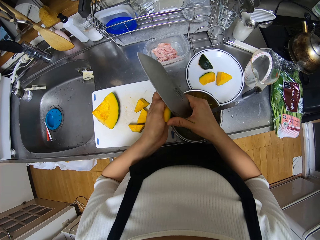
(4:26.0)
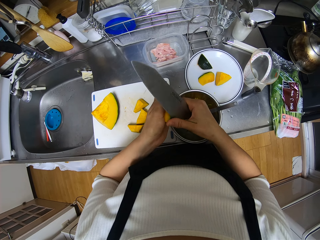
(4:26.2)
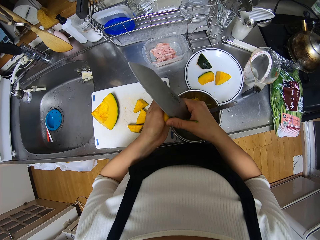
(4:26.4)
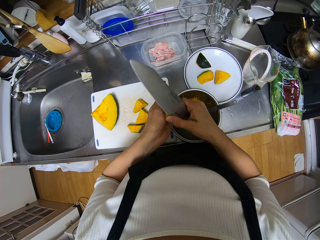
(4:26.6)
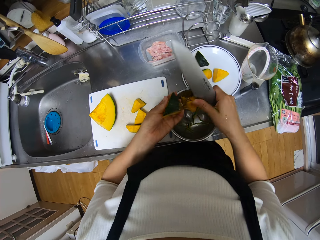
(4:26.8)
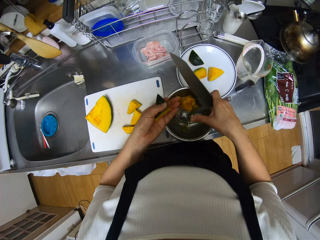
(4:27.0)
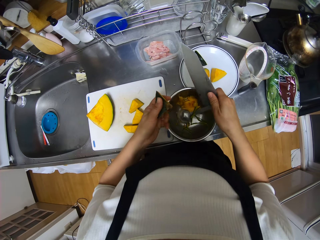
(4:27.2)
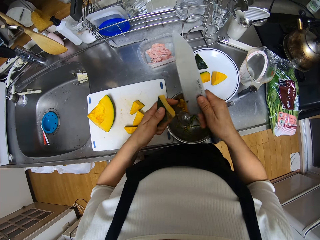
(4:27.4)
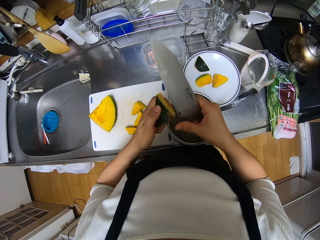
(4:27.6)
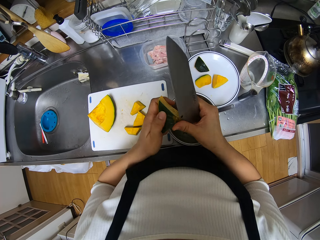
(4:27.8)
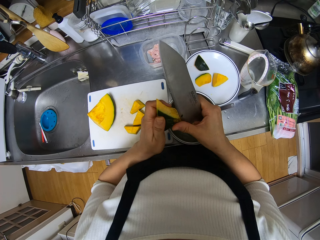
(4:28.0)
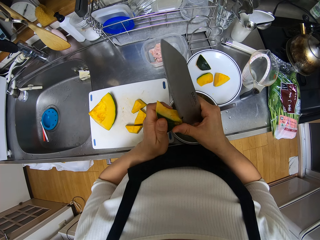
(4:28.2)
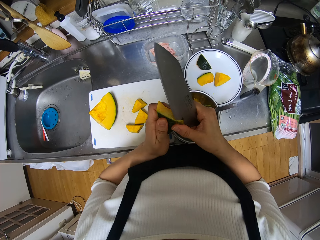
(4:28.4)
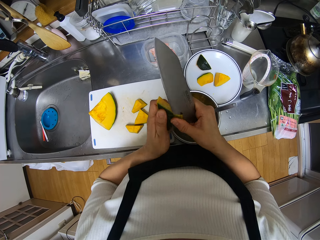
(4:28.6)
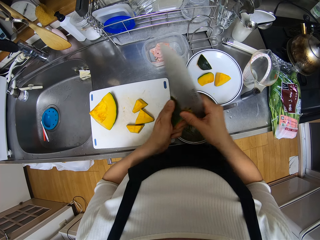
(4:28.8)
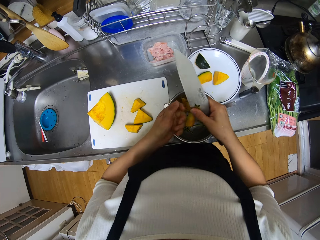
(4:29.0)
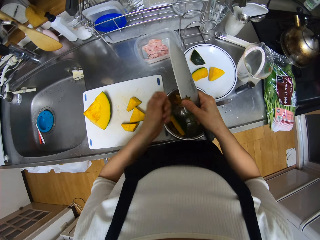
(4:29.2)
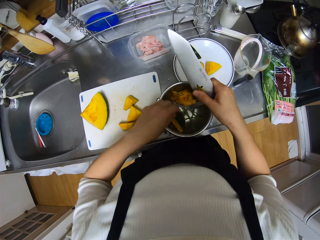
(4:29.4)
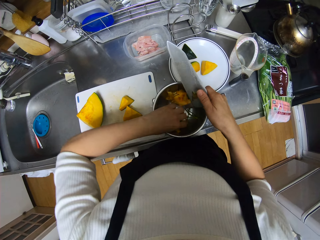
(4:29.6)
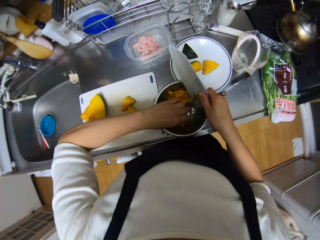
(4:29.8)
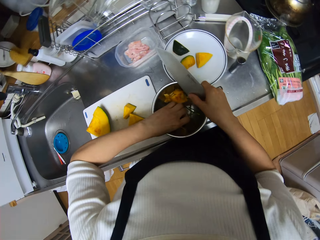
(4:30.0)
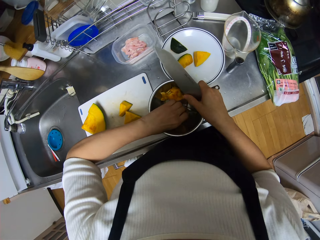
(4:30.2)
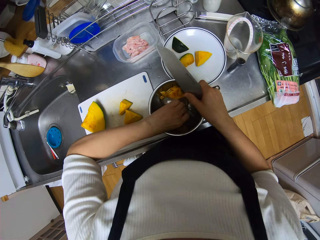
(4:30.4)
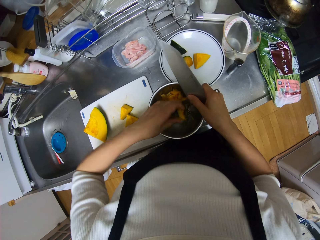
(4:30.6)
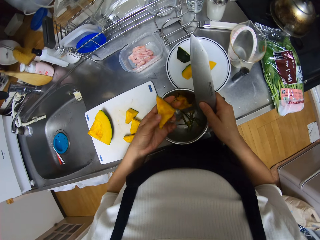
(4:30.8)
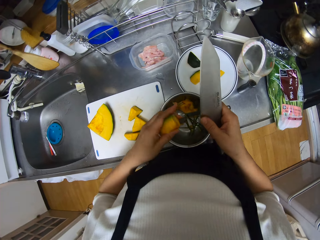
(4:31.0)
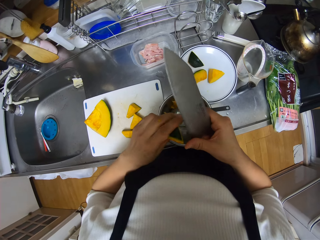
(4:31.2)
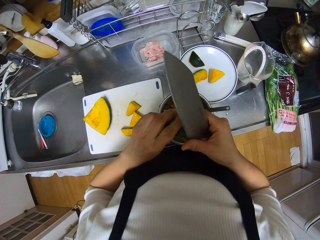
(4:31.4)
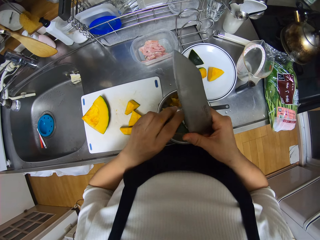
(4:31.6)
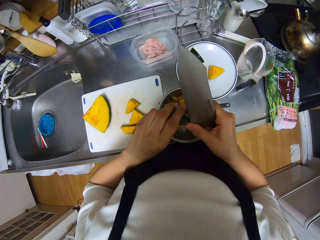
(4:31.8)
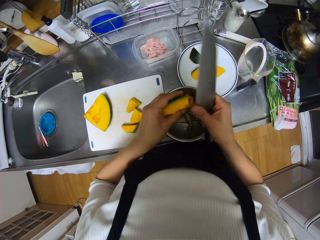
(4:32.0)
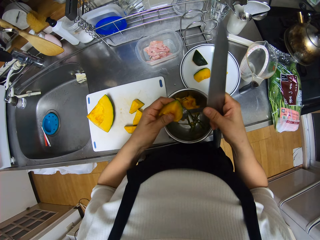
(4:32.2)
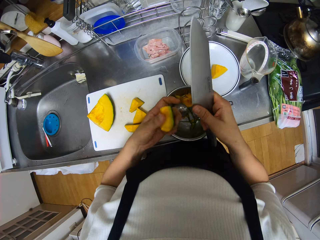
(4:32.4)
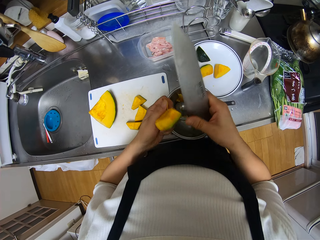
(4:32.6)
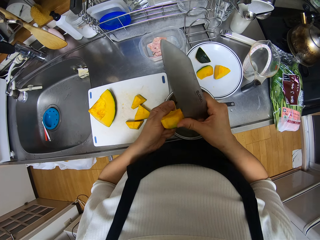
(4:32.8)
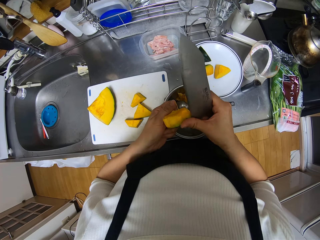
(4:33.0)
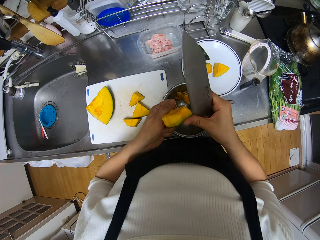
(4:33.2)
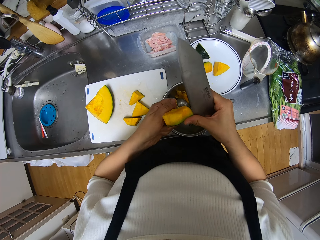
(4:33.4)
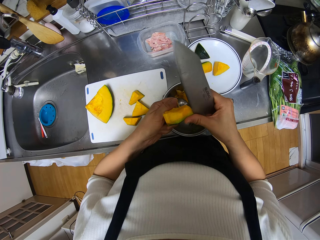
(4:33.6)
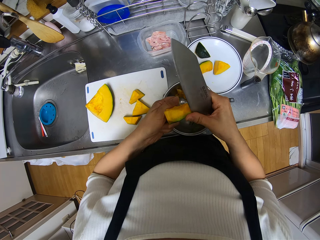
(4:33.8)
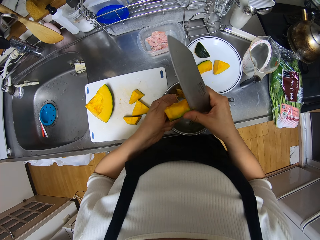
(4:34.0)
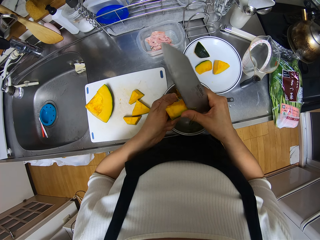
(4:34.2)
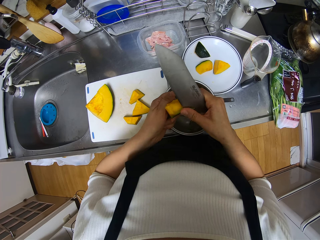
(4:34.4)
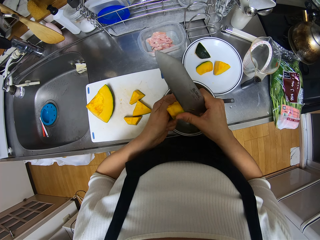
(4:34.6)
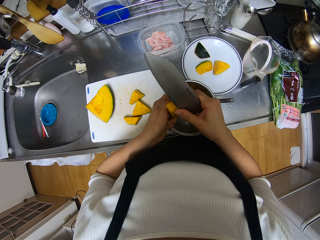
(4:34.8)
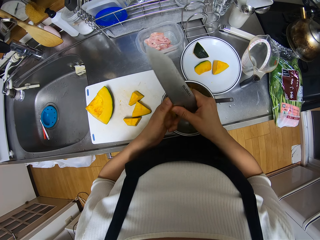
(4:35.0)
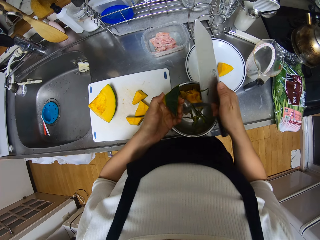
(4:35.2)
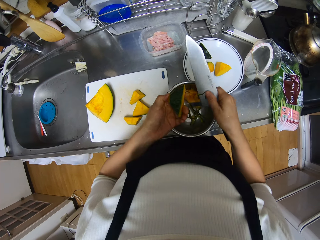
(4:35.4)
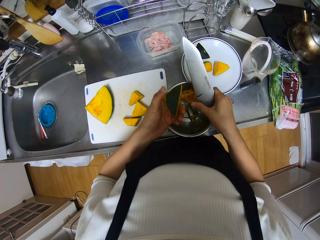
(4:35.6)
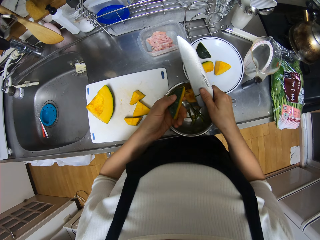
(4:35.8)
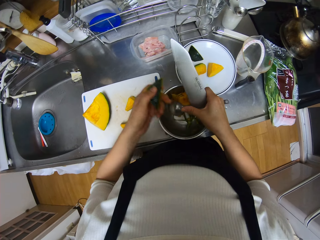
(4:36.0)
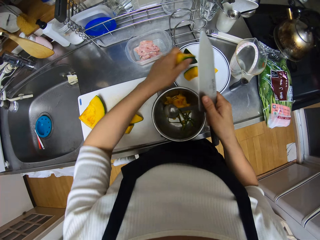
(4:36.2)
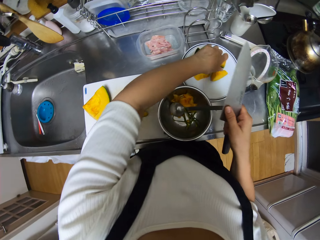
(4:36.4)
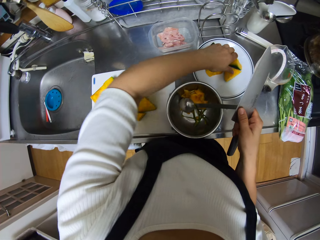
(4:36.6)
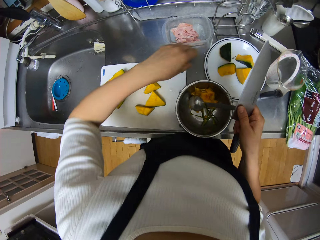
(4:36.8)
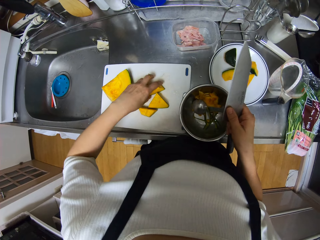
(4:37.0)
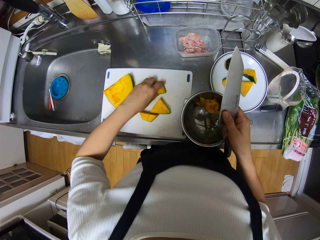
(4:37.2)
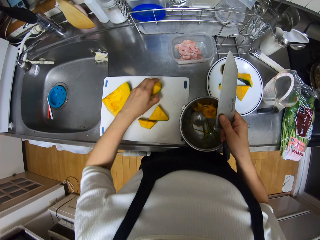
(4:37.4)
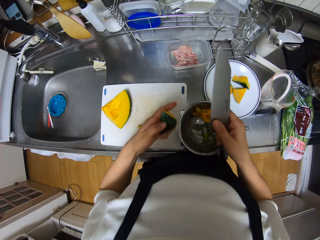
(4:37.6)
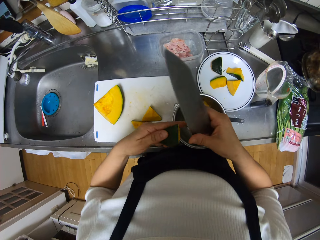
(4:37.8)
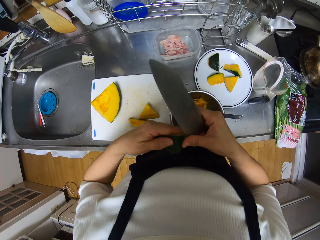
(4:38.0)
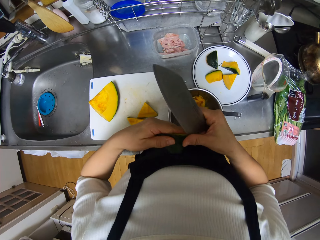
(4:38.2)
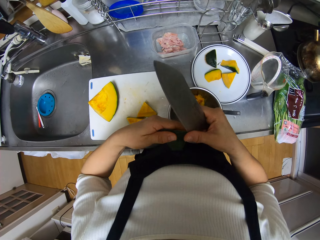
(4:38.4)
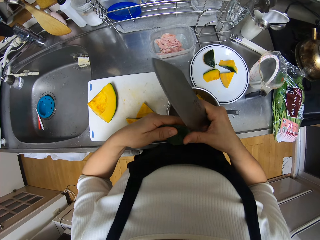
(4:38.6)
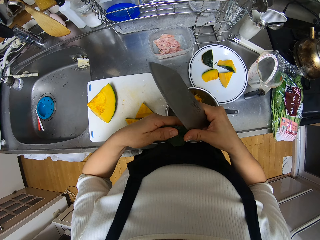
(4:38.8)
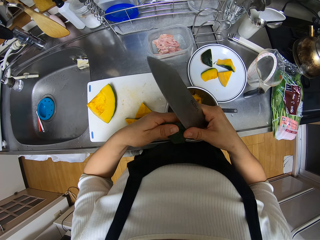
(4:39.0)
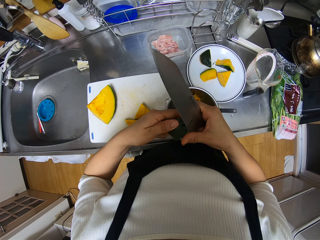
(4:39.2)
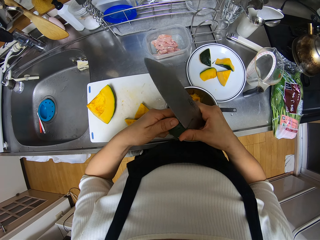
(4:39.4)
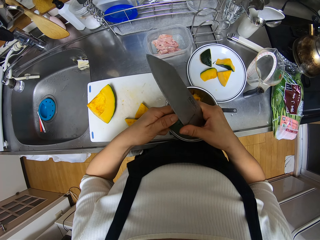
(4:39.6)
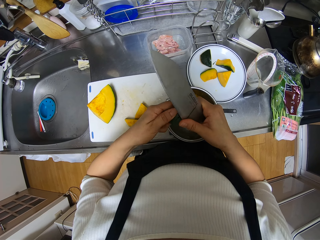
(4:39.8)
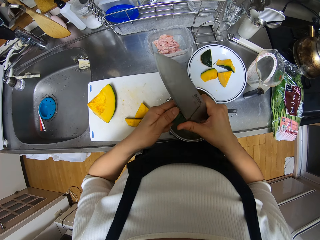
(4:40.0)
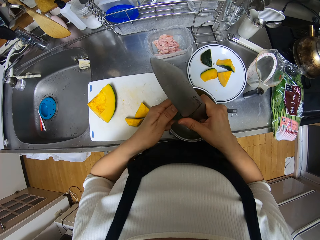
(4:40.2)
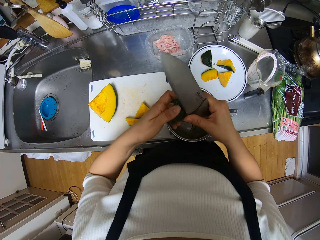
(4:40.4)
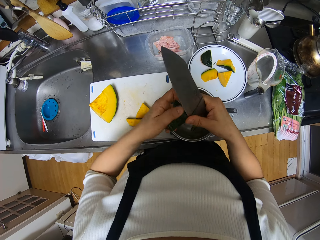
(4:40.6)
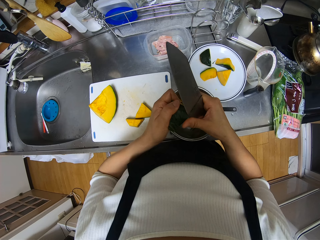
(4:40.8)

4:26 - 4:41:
The camera wearer drops the shaved edges in the stainless bowl. She shaves the edges of the smaller piece of pawpaw with the knife. She drops the smaller piece of pawpaw into the stainless bowl. She picks the smaller piece of pawpaw from the stainless bowl with her left hand. She picks a piece of pumpkin from the stainless bowl with her left hand. She shaves off the edge of the piece of pumpkin with a knife. She shaves off the edge again. She puts the shaved edges into the stainless bowl. She drops the piece of pumpkin on a plate. She picks another piece of pumpkin from a chopping board with her left hand. She shaves off the edge of the other piece of pumpkin with the knife.

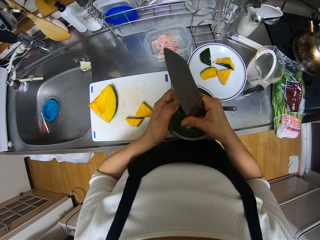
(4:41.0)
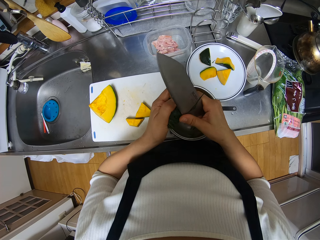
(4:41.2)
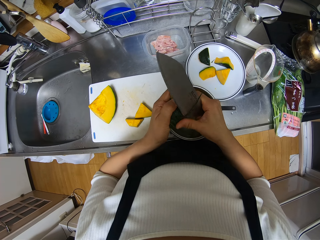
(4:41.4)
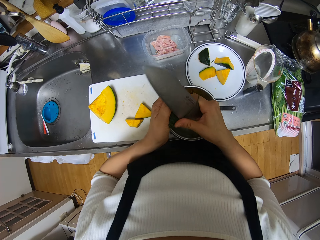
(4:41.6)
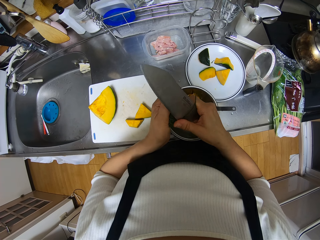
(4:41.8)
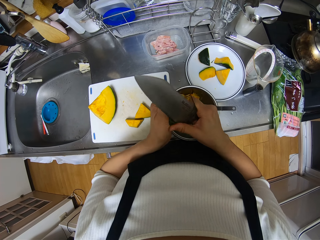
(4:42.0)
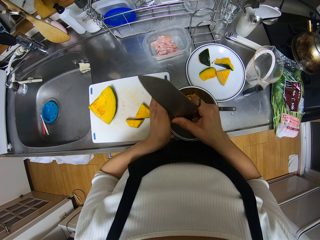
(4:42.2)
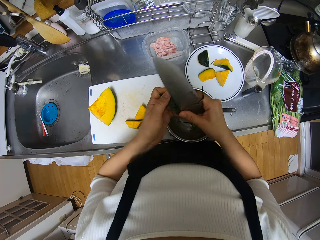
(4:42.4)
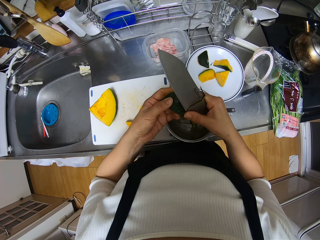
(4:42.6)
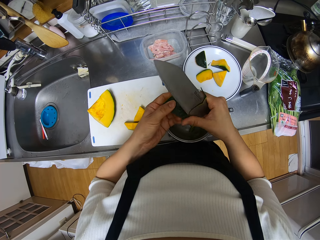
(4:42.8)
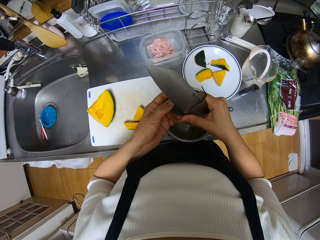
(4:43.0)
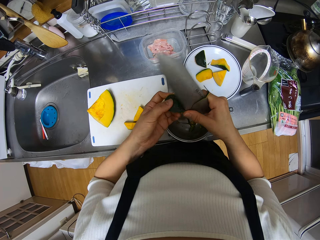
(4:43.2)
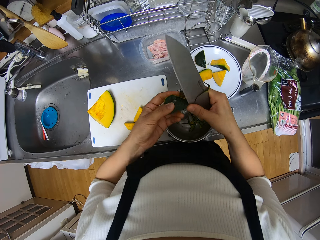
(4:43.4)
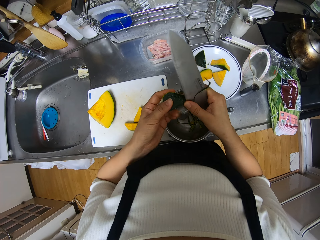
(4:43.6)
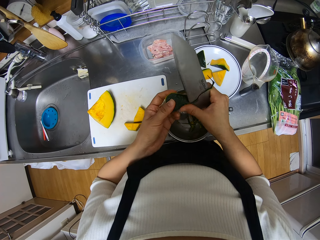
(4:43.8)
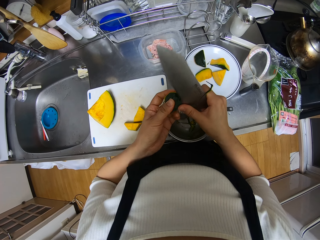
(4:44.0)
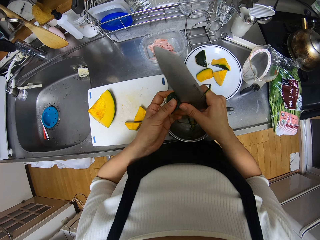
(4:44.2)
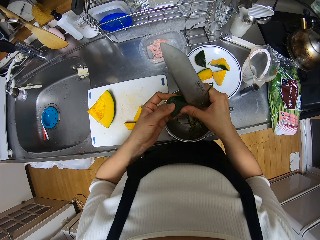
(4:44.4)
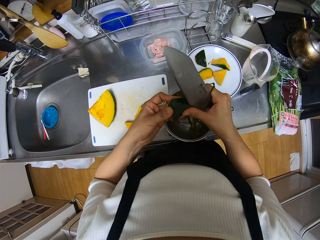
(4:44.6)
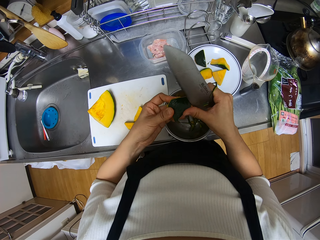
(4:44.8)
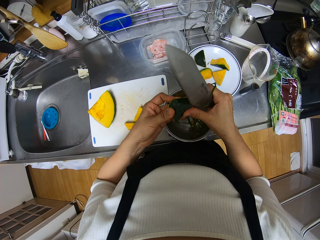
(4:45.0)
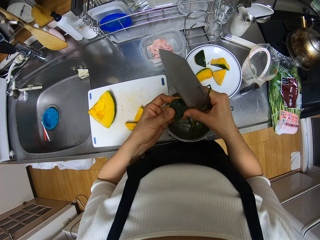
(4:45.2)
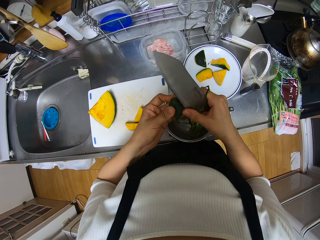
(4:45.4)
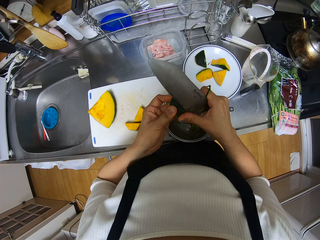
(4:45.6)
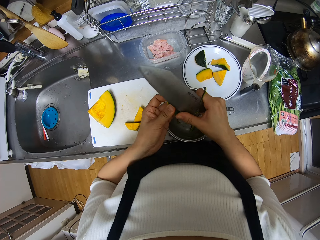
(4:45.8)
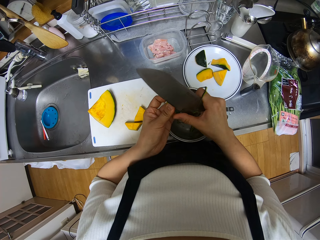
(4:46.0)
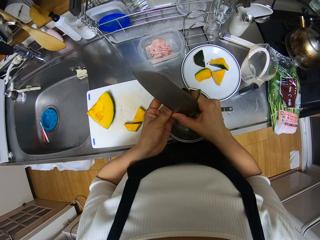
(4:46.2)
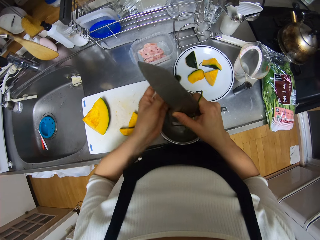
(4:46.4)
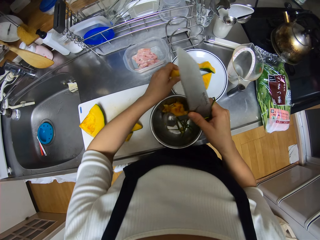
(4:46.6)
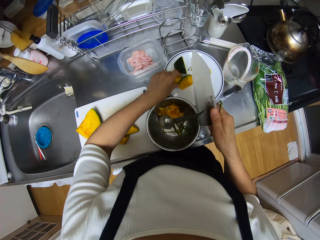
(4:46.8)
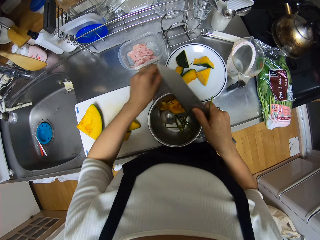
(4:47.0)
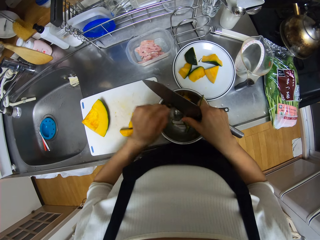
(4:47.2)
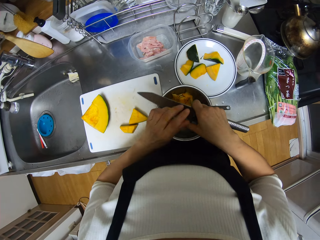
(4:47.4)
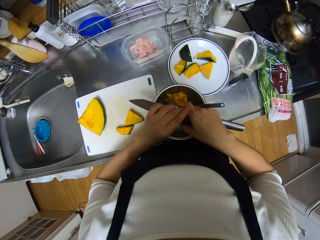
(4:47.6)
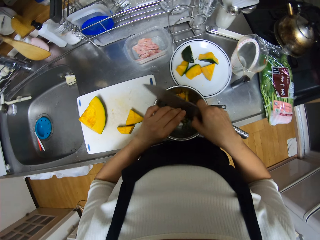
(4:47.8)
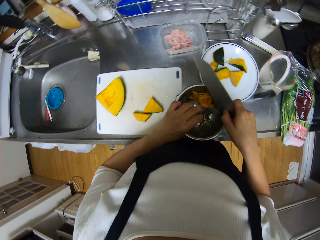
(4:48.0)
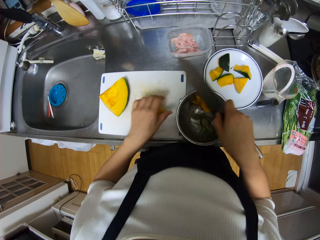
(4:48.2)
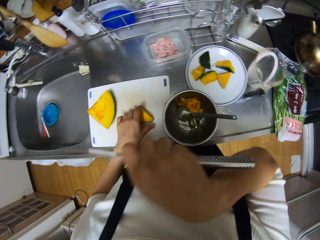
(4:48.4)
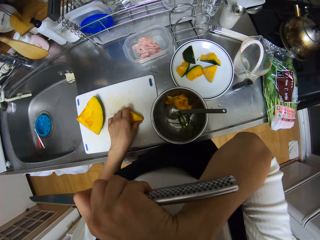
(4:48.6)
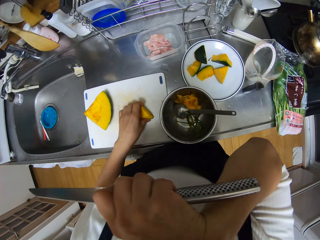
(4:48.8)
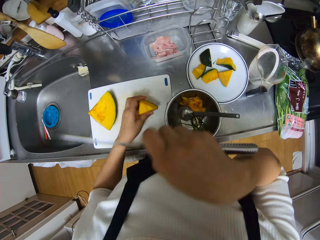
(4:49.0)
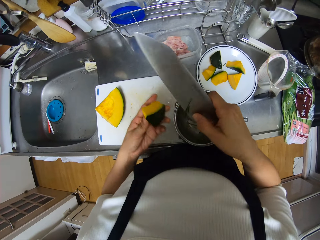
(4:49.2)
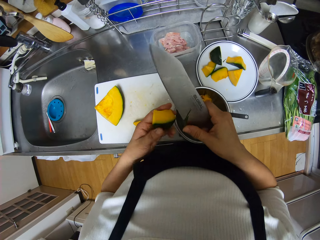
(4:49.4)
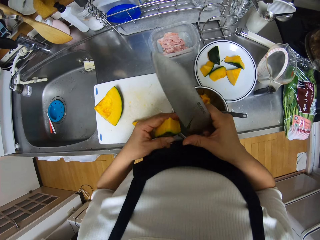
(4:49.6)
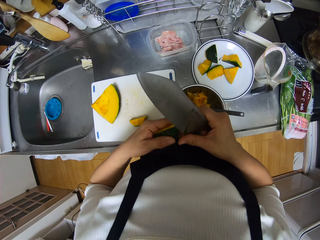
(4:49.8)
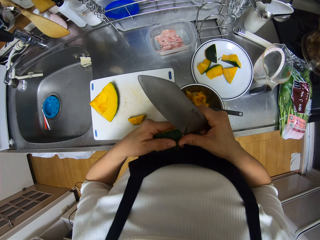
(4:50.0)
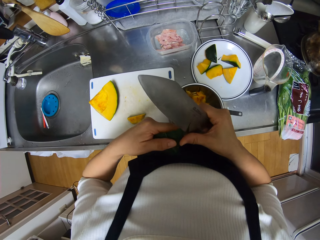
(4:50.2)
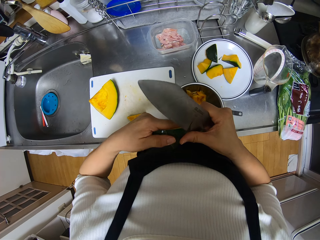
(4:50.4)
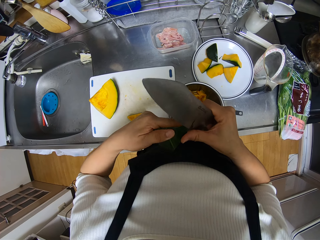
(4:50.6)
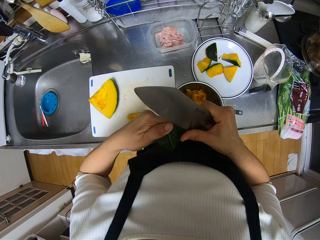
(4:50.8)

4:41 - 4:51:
The camera wearer drops the other piece of pumpkin on the plate. She puts the shaved edges into the stainless bowl. She touches her face with her right hand. She picks another piece of pumpkin from the chopping board with her left hand. She wipes her nose. She shaves off the edge of the other piece of pumpkin with the knife.
